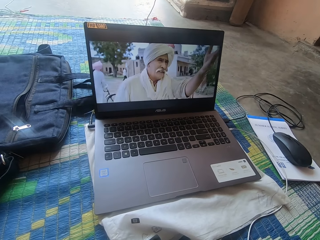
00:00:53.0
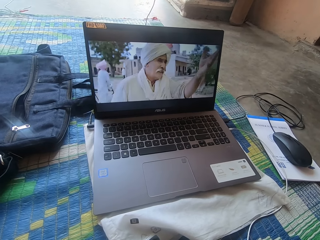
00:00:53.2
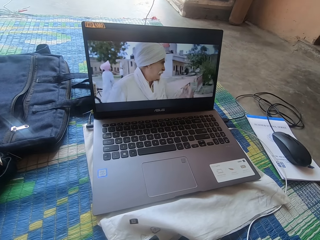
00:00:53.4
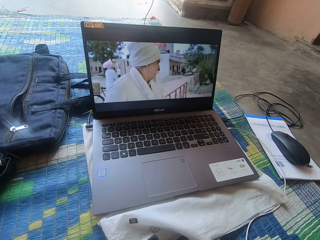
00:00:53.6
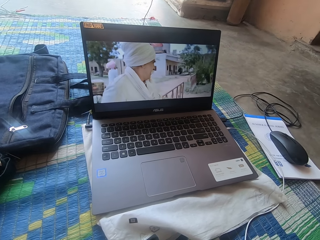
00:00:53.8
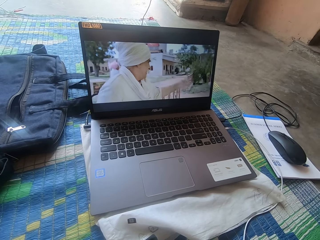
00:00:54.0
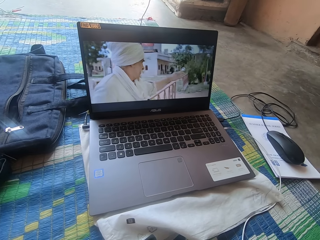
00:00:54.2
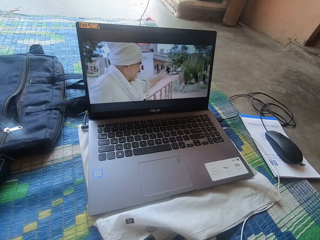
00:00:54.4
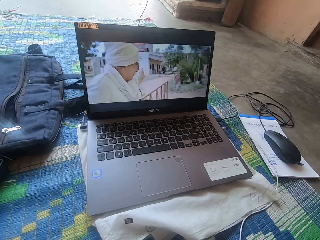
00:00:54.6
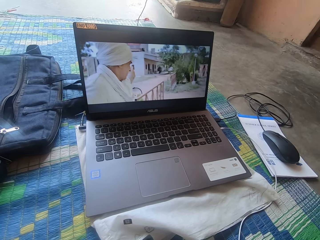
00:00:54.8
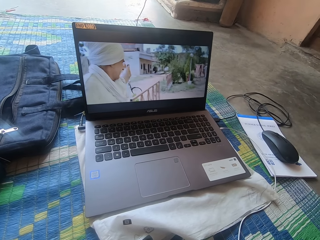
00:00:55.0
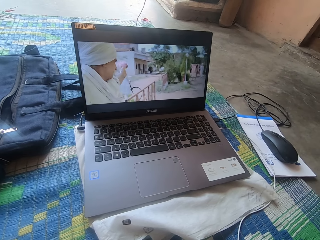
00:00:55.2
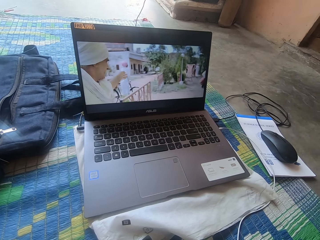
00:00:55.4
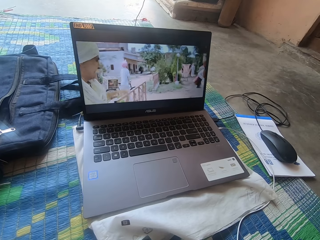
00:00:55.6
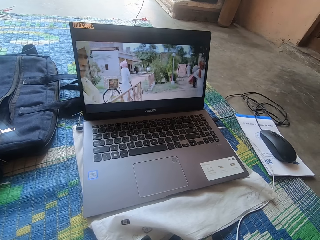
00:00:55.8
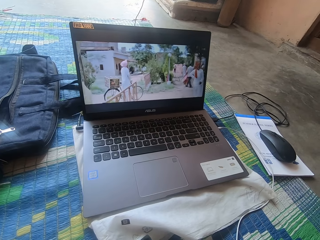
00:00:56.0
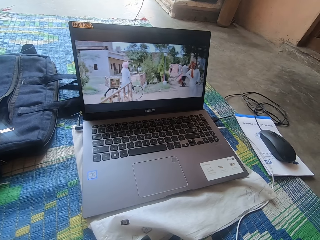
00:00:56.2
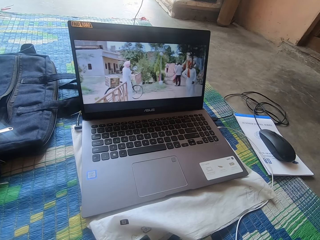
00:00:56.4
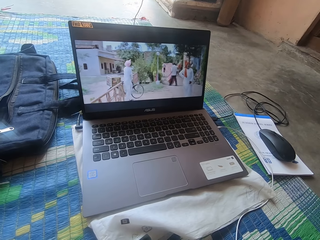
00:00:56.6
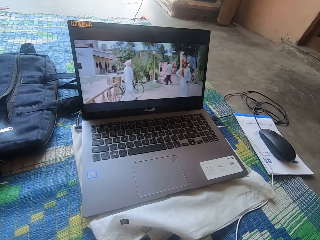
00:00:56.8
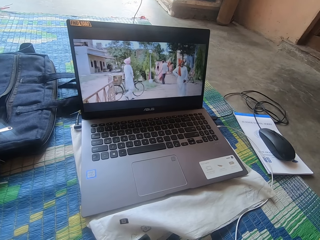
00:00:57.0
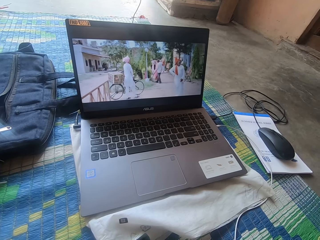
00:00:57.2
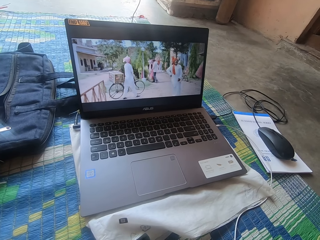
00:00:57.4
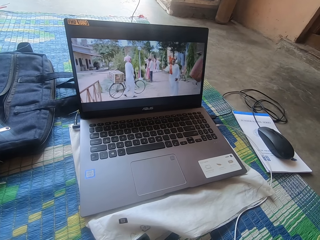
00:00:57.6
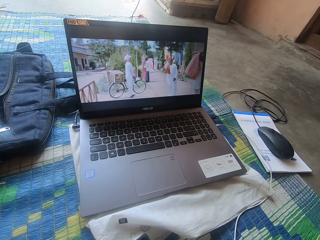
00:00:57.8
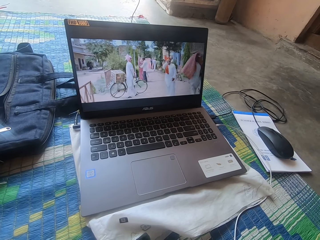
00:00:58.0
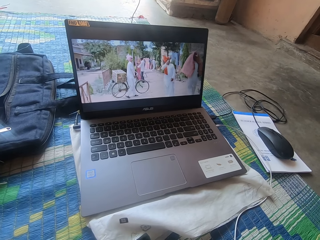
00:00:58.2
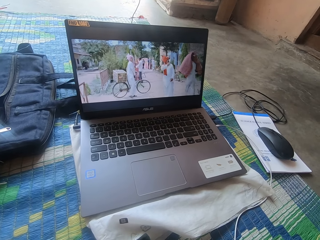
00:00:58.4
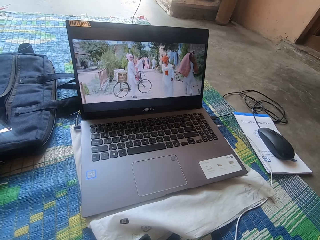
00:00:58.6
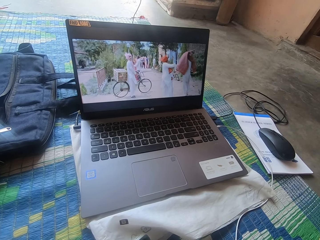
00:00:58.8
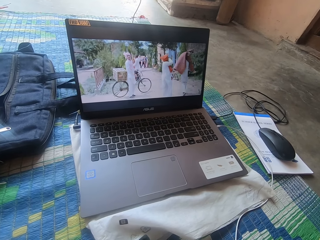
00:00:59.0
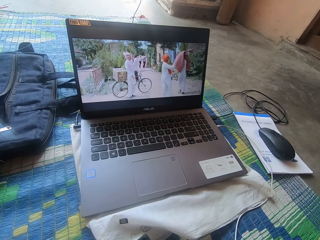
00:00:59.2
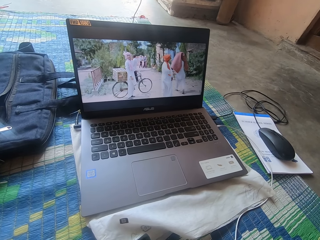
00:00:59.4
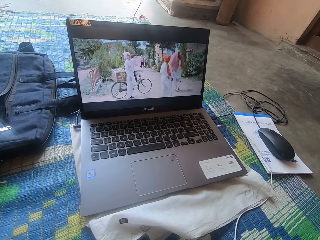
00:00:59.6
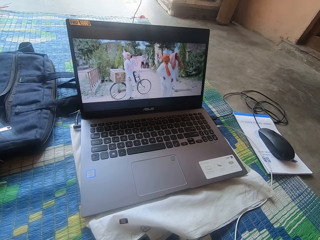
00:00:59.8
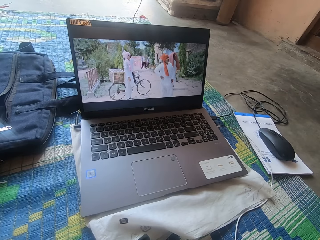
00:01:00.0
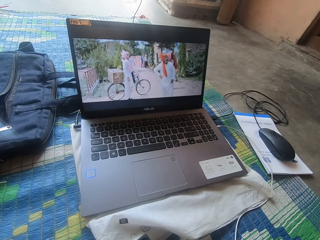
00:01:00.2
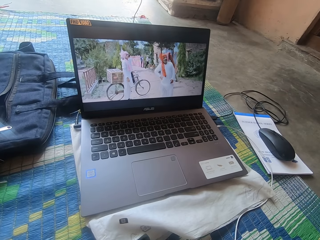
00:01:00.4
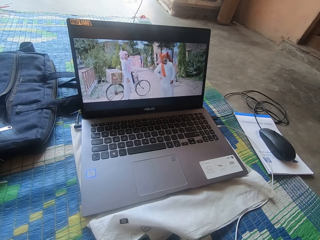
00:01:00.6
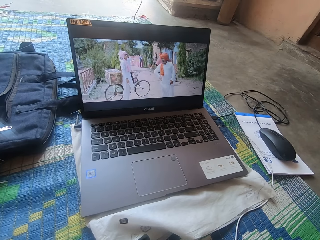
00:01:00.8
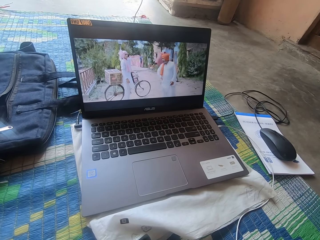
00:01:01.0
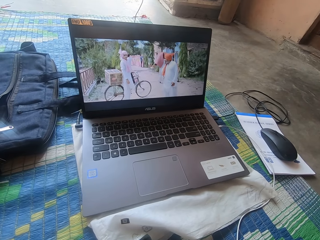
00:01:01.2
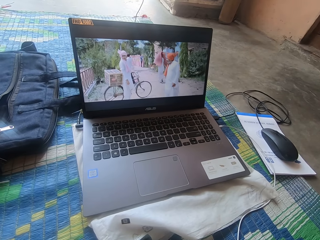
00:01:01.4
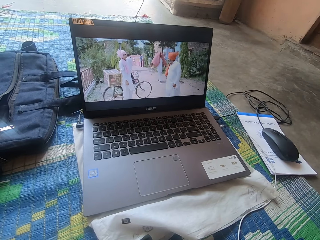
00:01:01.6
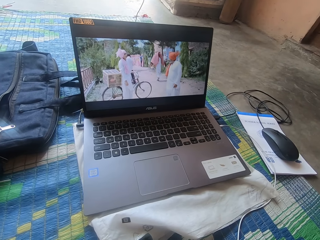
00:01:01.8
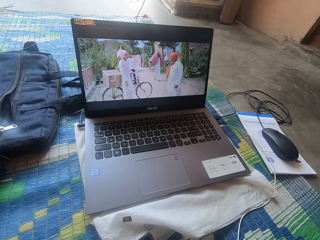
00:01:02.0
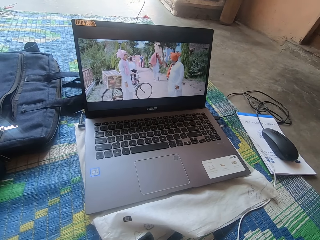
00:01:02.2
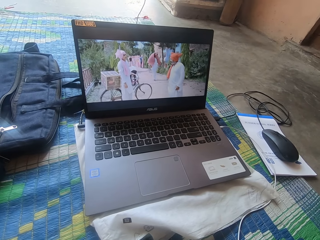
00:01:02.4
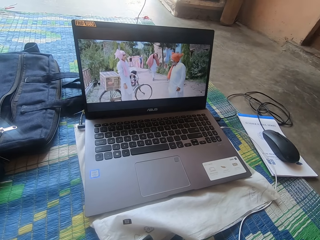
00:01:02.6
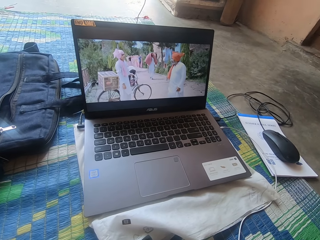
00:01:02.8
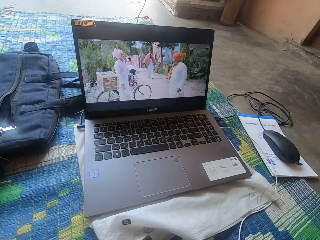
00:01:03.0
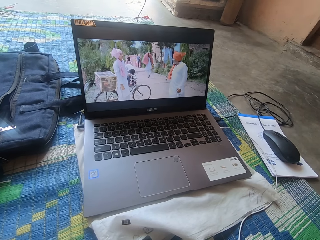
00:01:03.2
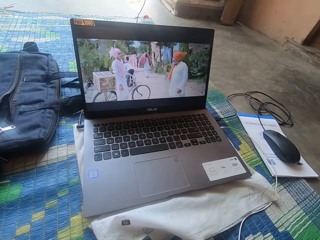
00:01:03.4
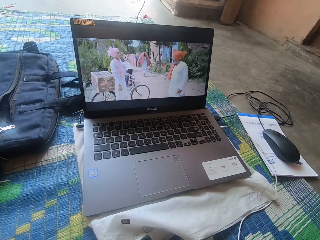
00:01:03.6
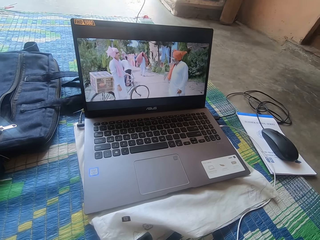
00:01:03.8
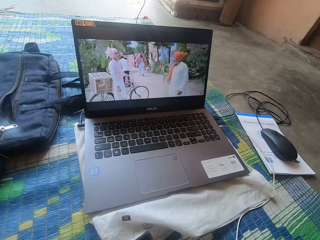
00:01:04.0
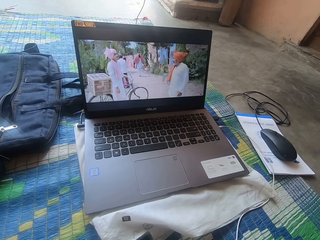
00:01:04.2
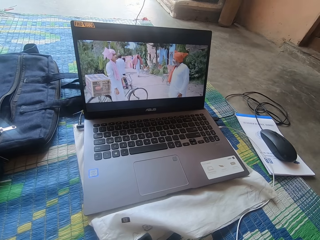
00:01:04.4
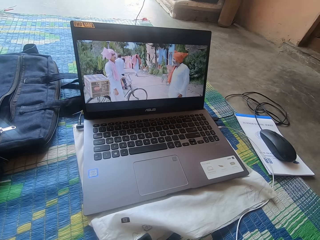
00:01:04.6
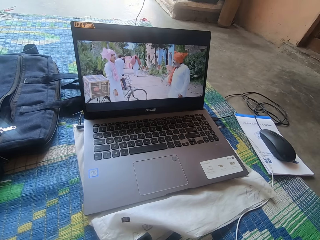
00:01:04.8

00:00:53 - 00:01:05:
The camera wearer watches the movie on the laptop. They watch the video on the laptop.

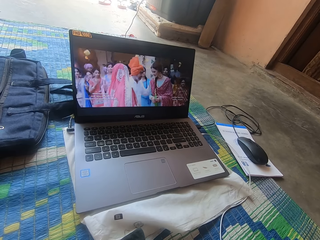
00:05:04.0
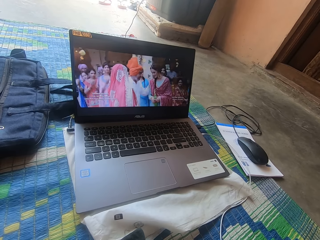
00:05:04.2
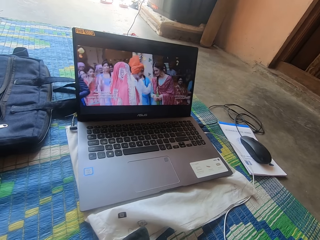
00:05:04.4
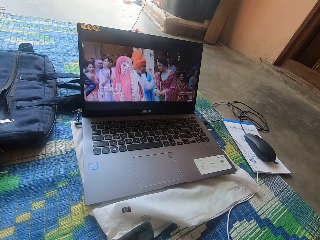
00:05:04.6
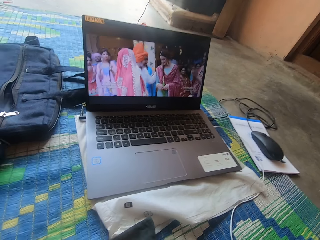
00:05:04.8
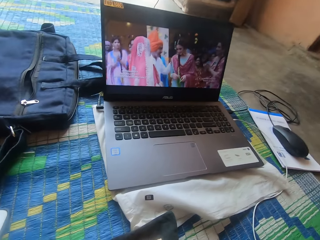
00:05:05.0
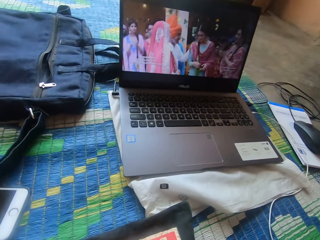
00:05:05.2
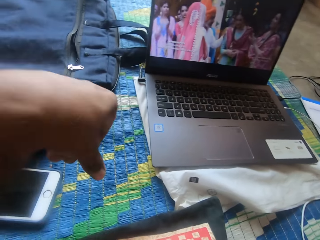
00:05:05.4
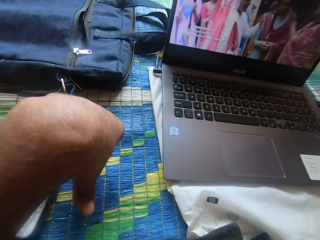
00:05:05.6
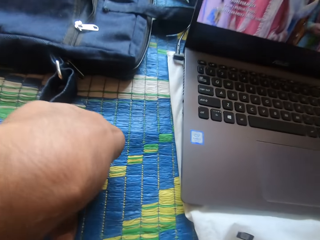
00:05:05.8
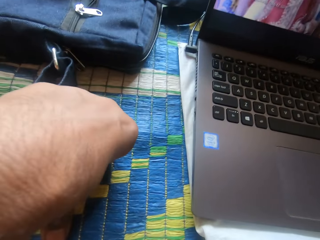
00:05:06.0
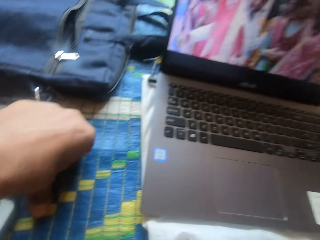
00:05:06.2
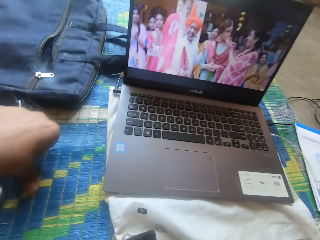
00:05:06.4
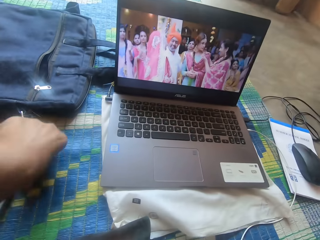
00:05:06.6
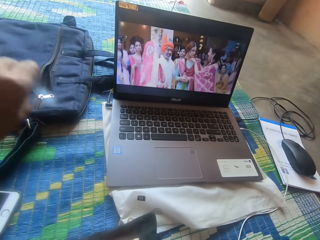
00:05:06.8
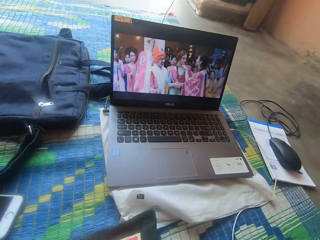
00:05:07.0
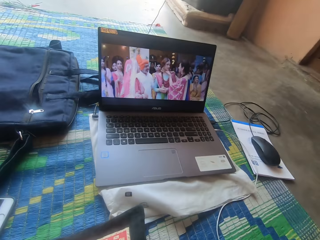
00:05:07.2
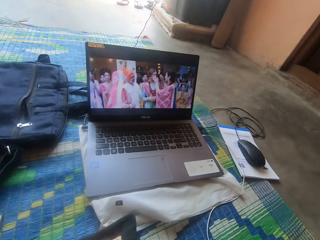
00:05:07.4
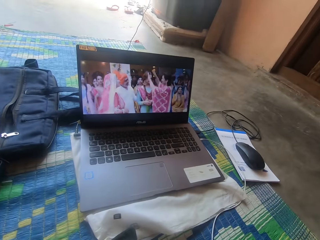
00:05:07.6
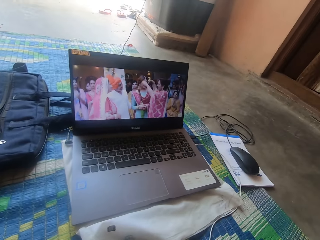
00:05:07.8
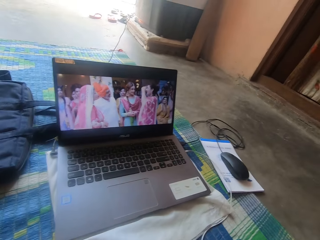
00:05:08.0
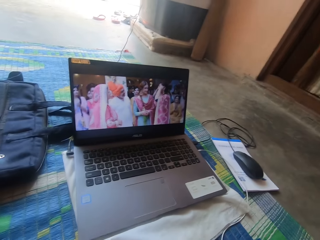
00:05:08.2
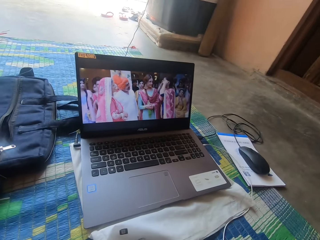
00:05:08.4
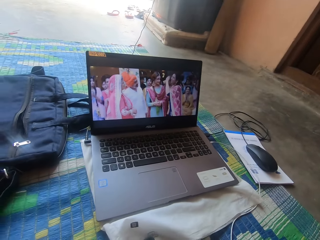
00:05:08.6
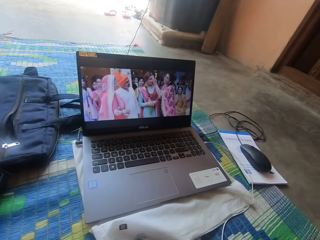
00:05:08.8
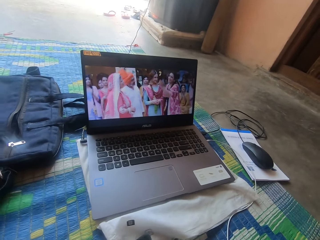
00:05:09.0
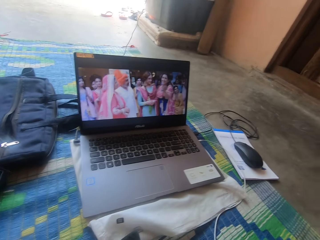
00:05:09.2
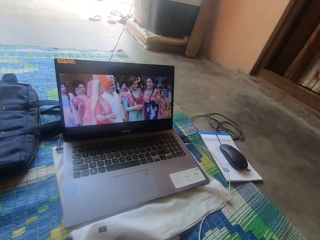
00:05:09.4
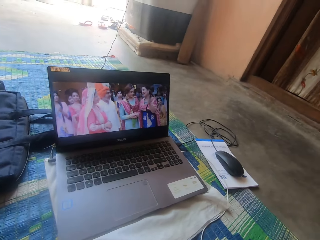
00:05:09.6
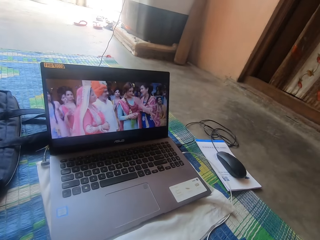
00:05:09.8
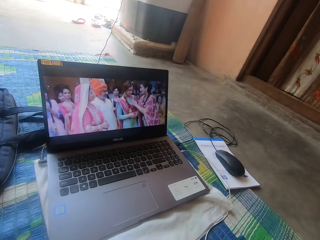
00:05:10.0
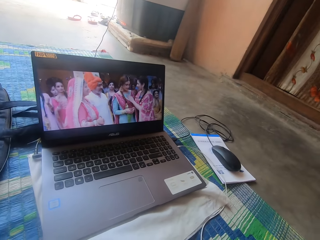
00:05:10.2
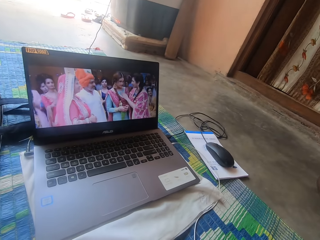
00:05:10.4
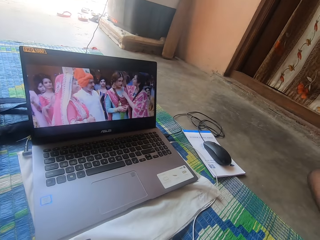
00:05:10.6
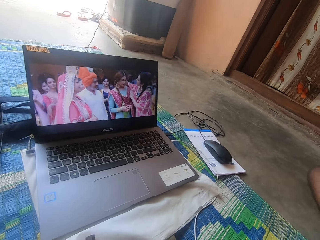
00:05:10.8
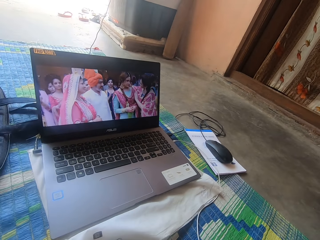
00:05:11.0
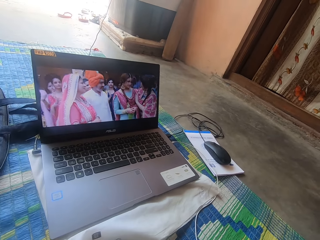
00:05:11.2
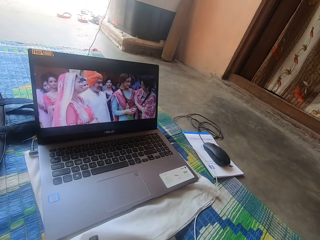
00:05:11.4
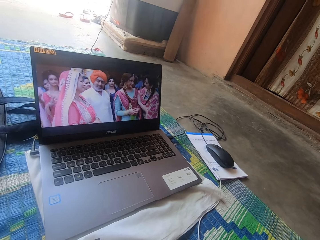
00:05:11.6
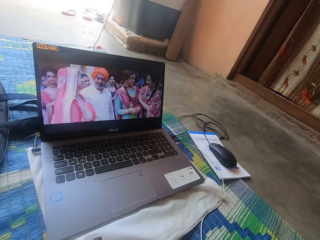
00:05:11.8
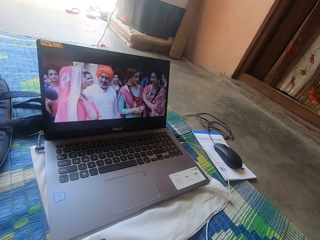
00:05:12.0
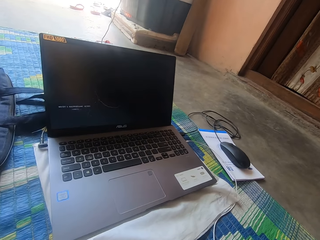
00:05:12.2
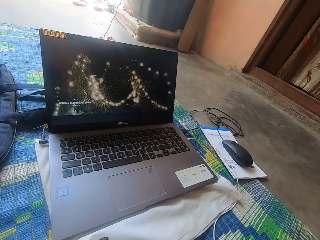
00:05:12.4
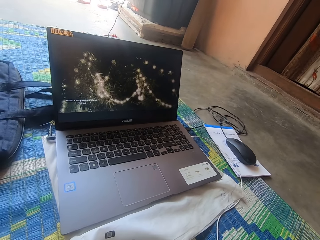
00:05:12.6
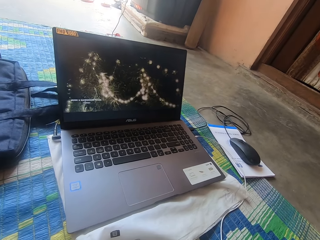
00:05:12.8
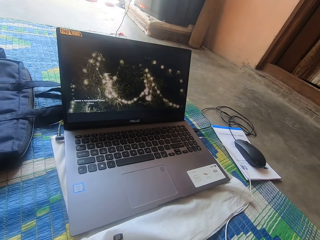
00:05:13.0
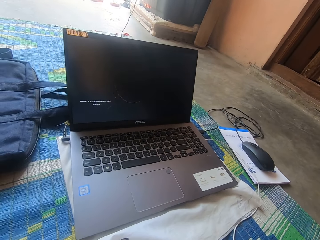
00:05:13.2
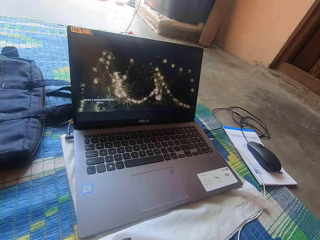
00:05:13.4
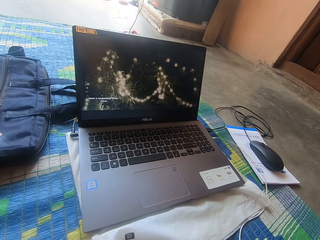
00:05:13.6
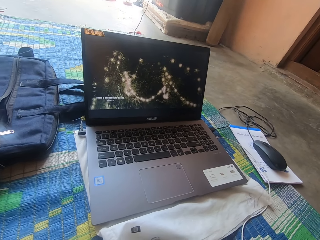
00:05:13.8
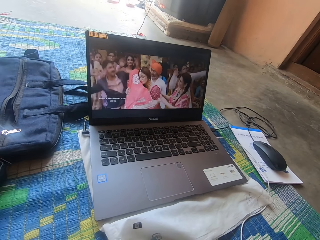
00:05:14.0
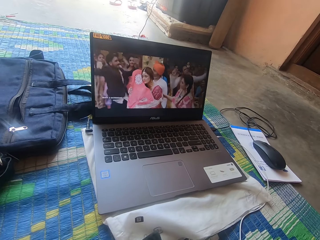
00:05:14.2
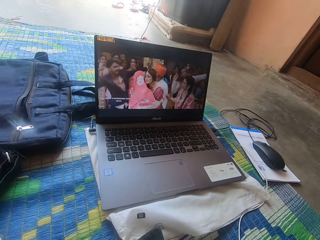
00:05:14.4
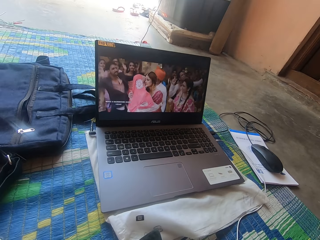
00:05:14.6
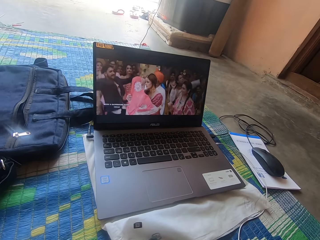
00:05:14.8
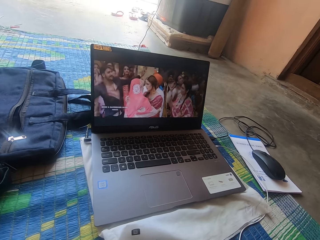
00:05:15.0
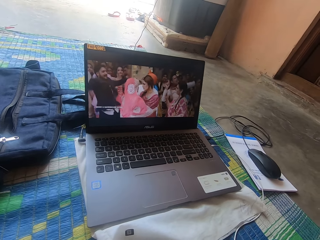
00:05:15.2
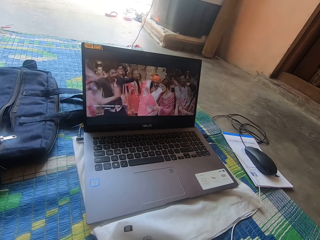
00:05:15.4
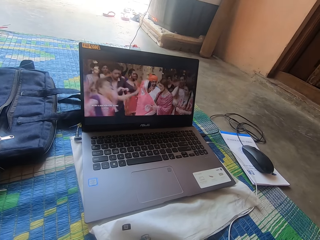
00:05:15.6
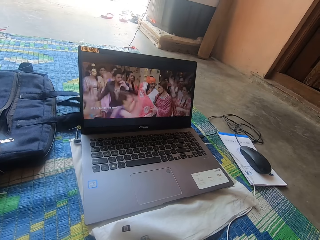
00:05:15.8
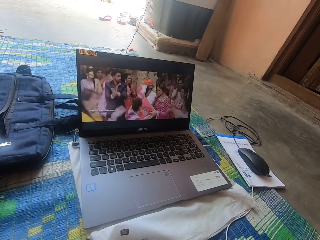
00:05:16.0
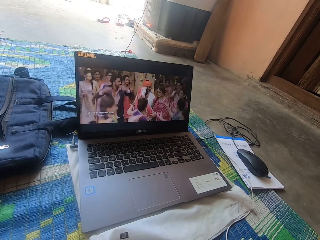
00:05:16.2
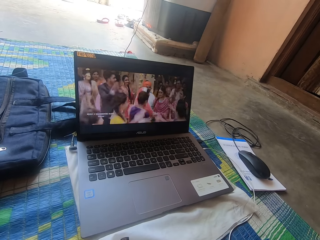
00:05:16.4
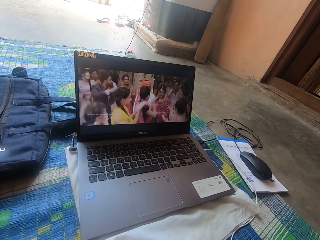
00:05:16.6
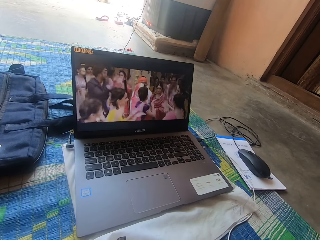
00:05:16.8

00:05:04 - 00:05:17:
The camera wearer rubs the mat.
